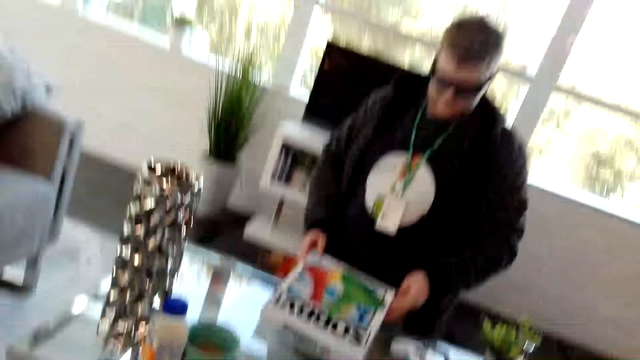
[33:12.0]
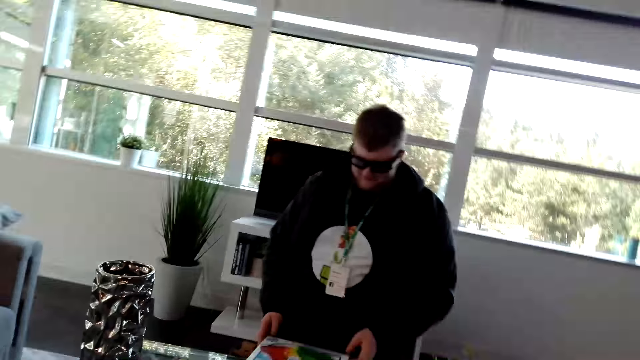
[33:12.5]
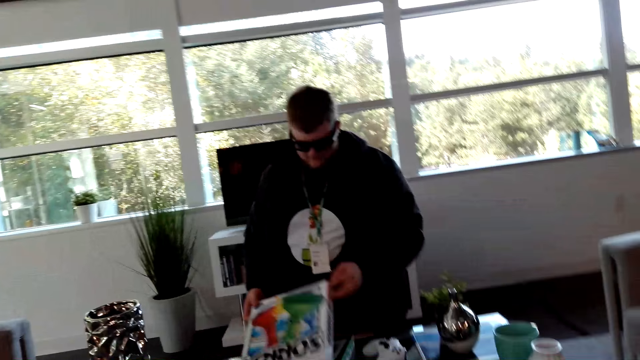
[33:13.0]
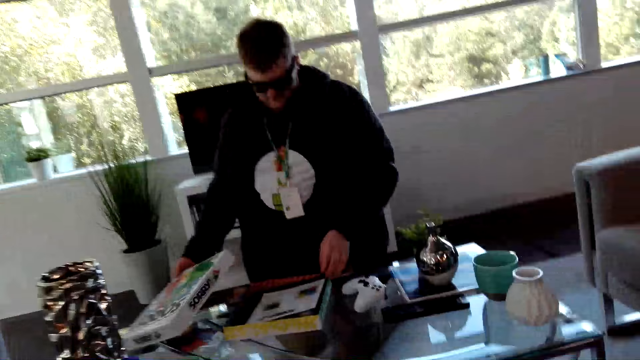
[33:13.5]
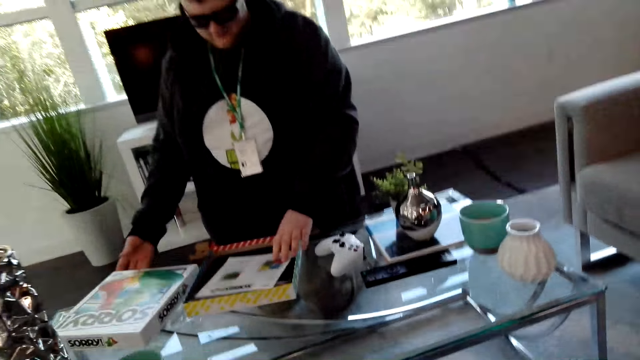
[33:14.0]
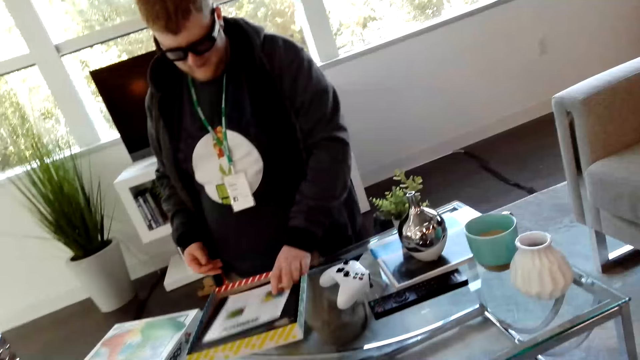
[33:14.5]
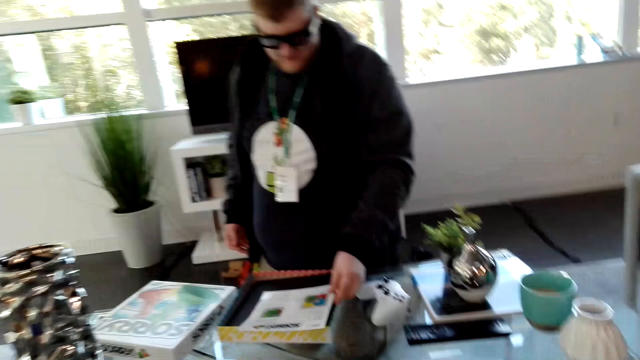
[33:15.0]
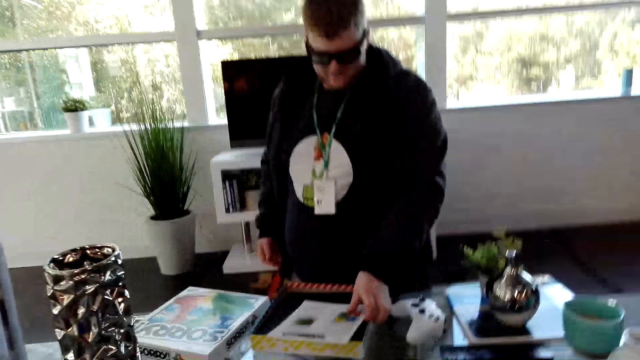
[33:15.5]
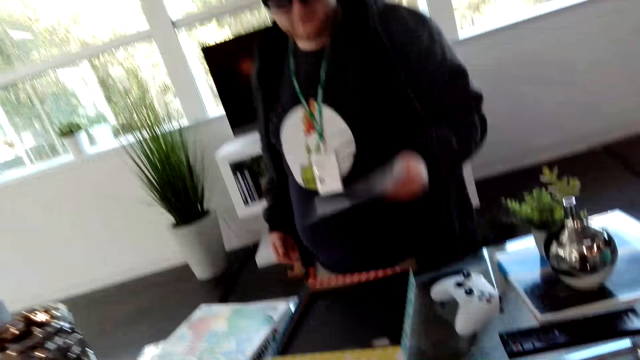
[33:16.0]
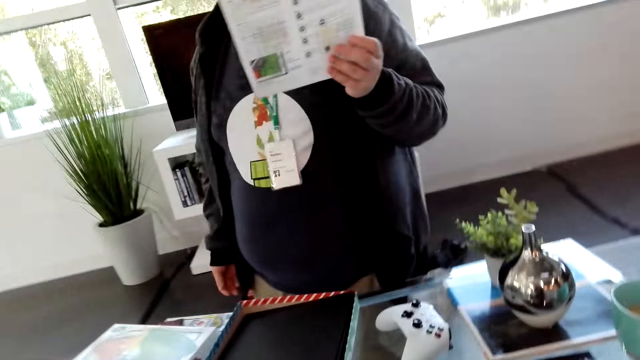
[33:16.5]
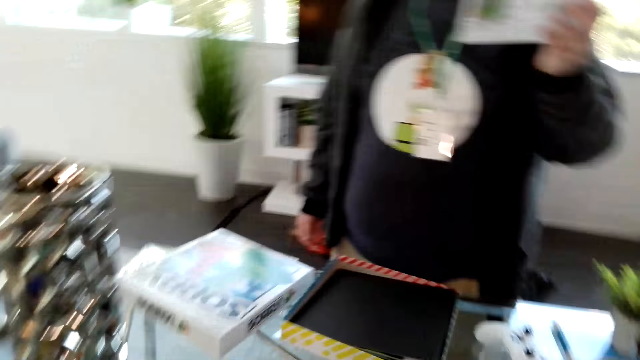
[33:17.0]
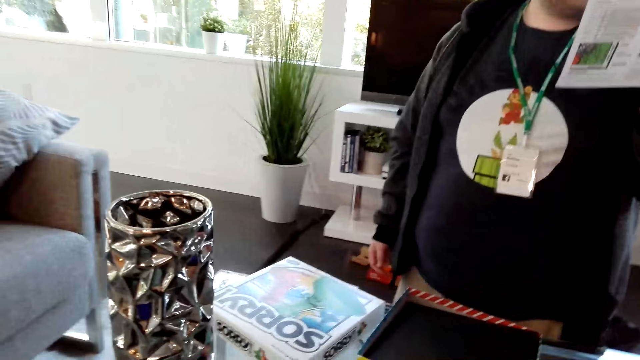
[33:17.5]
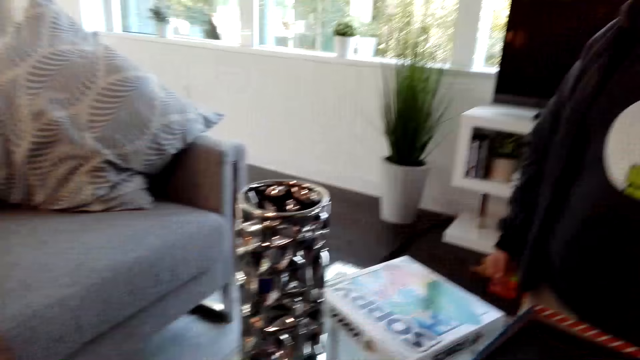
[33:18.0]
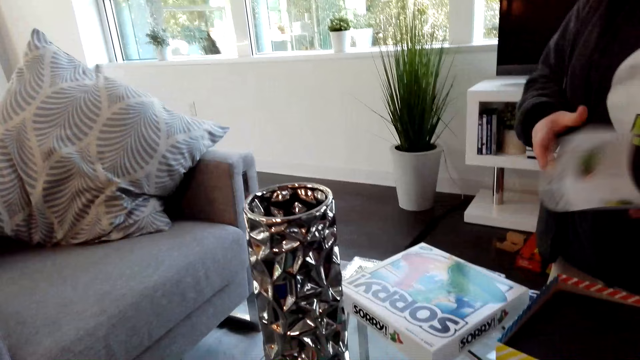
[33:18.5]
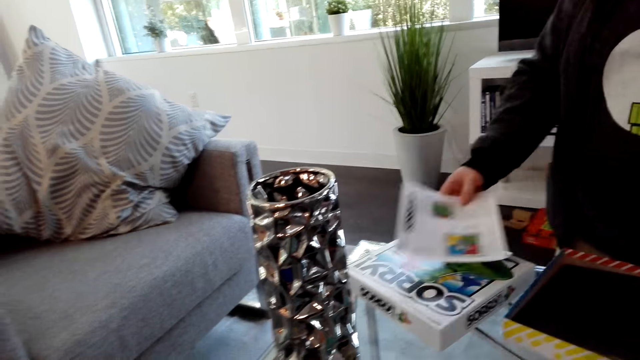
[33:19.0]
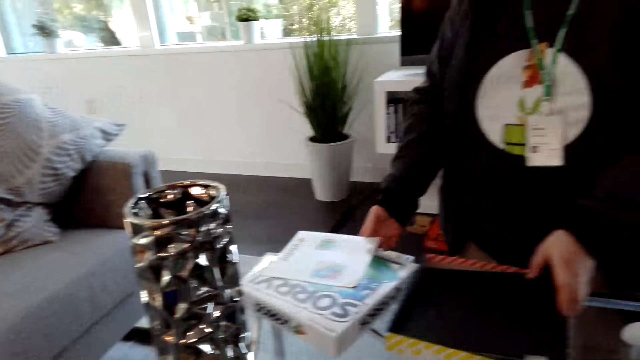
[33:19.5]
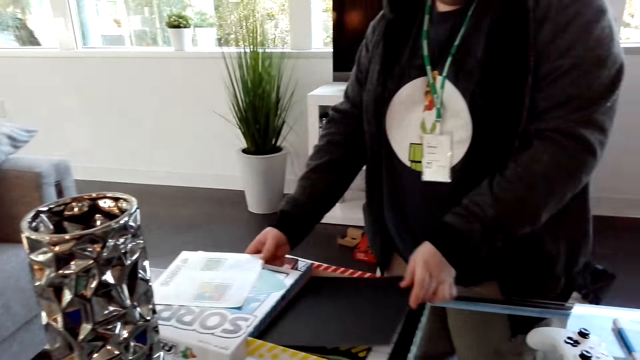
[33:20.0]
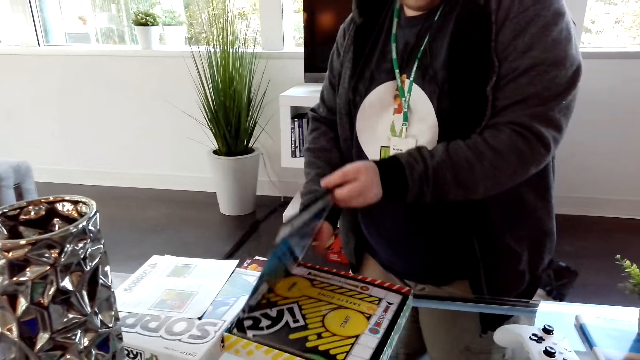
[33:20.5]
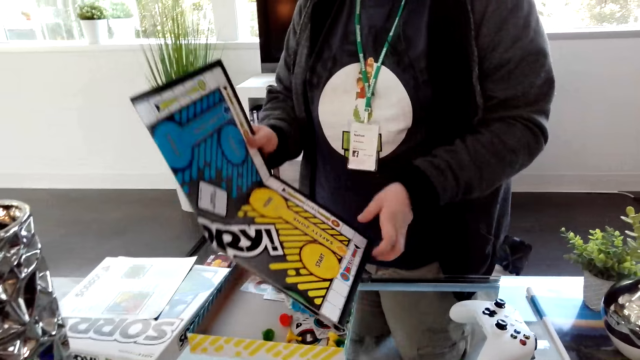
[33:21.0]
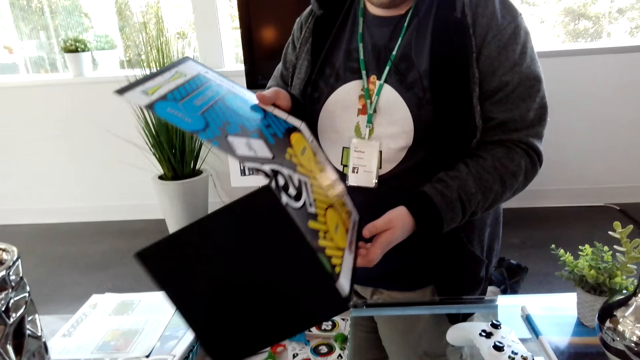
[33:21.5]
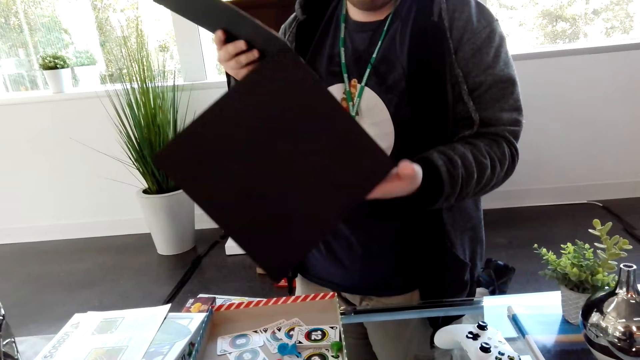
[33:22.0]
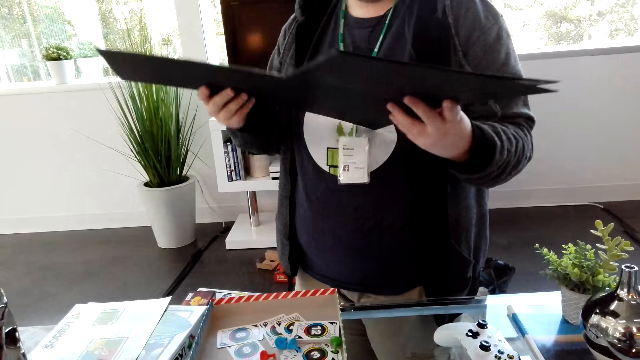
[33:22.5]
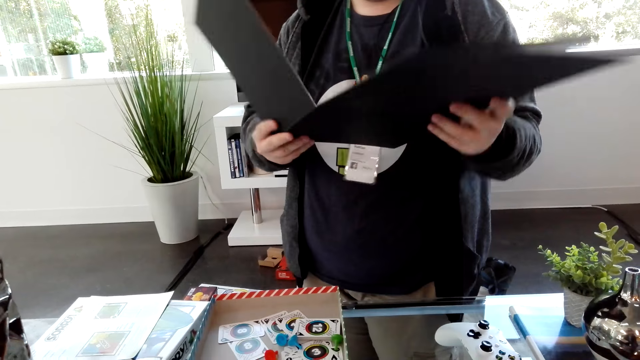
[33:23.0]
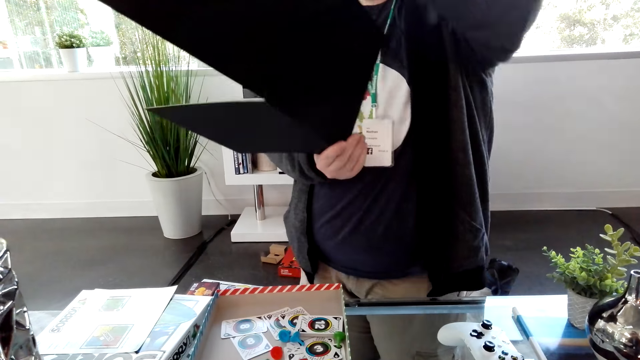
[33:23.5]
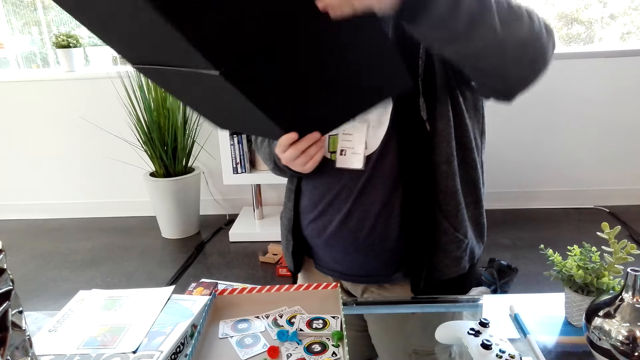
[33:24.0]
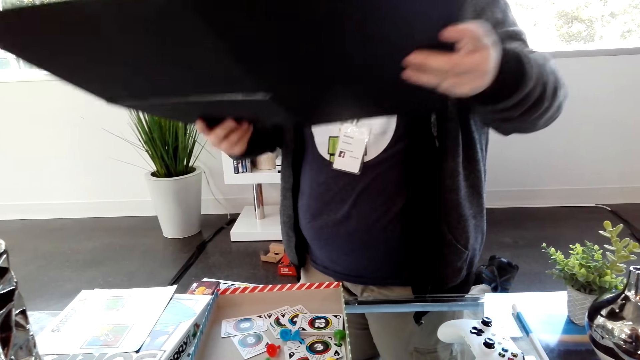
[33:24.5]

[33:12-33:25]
A man removes the board game cover from the box. The man places the cover on the table. He picks the instruction manual from the box, reads the instruction manual and holds the board game manual paper. He puts the instruction manual on top of the box cover. He unfolds the sorry board and dialogues with the camera wearer. The man picks up the game board.

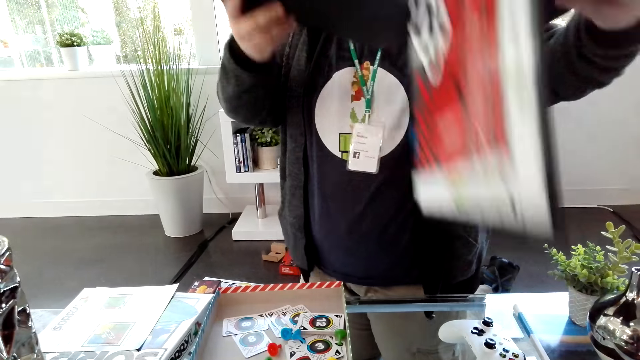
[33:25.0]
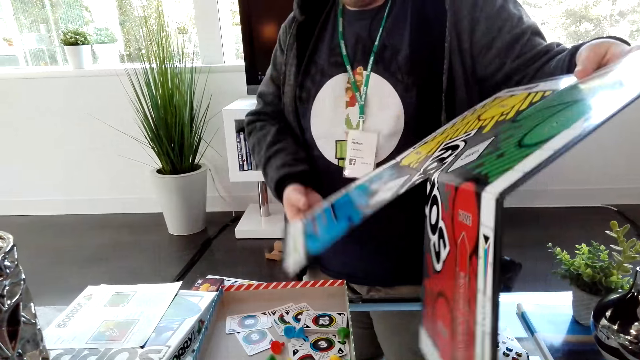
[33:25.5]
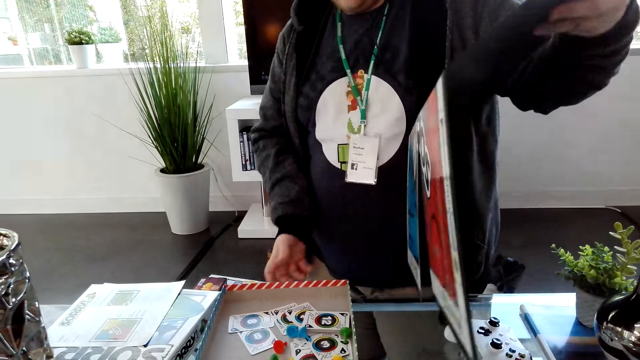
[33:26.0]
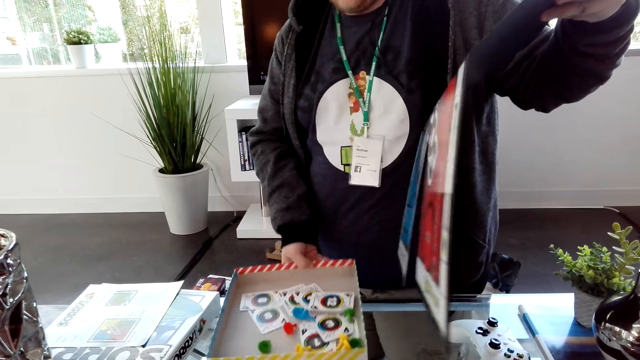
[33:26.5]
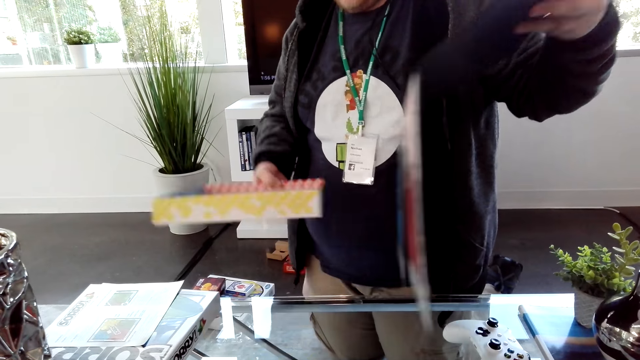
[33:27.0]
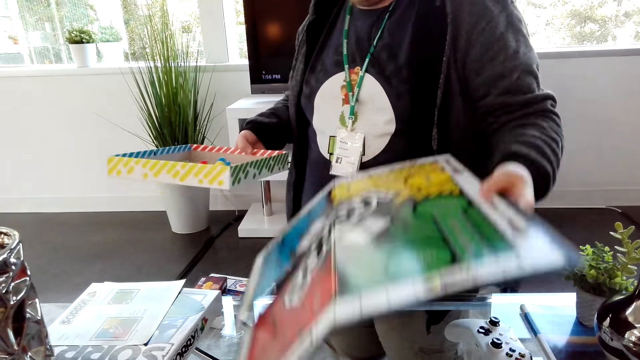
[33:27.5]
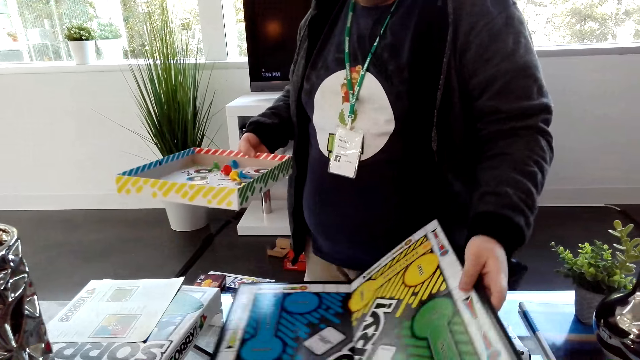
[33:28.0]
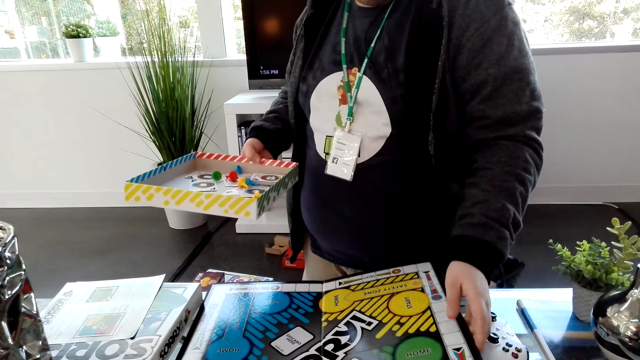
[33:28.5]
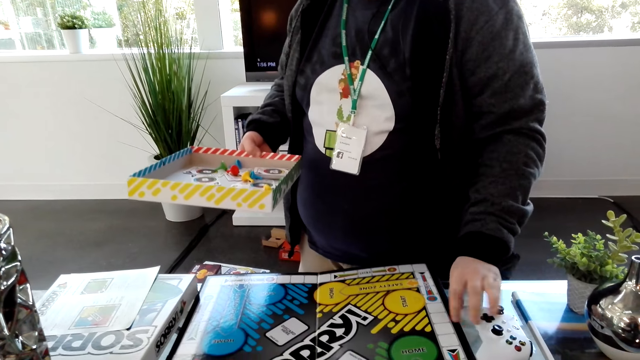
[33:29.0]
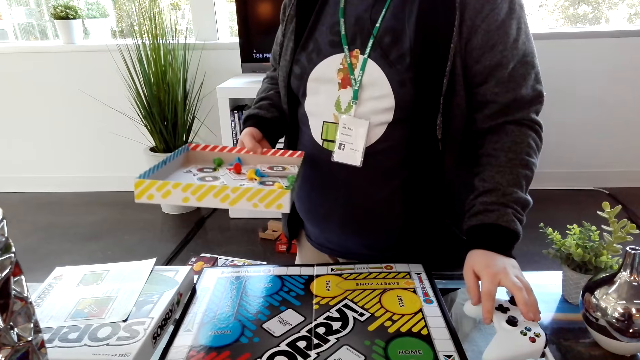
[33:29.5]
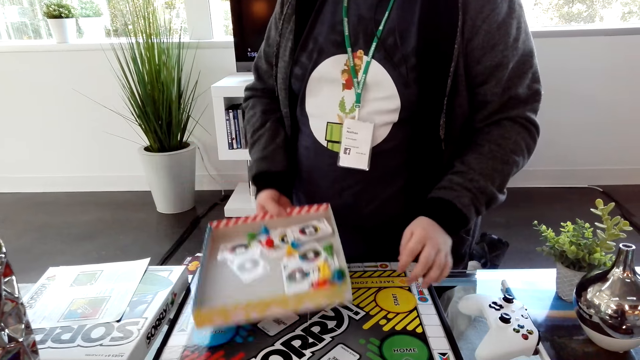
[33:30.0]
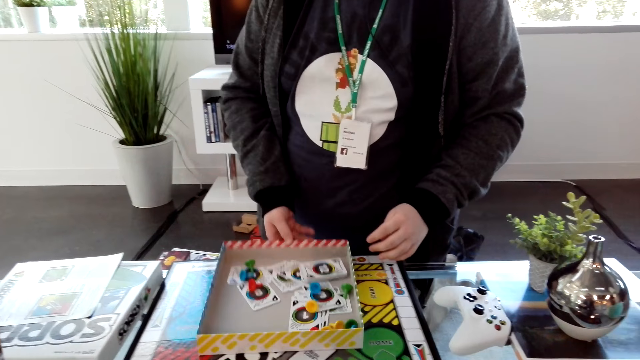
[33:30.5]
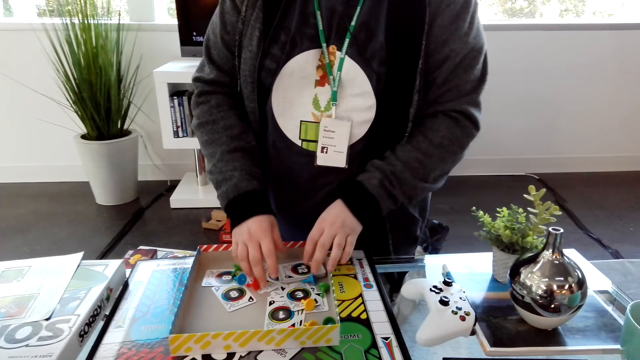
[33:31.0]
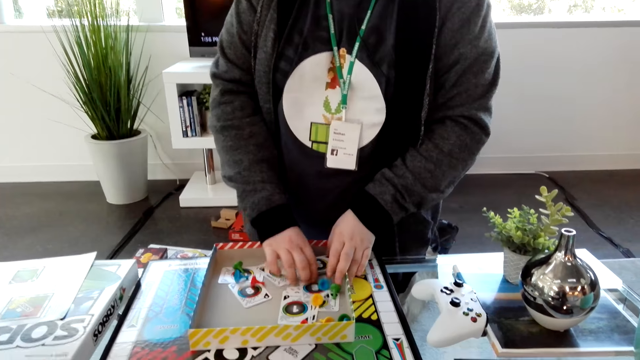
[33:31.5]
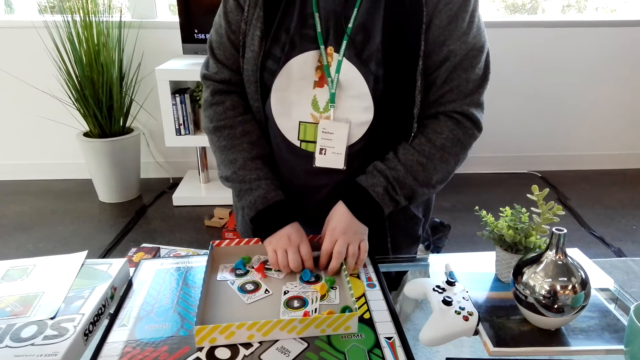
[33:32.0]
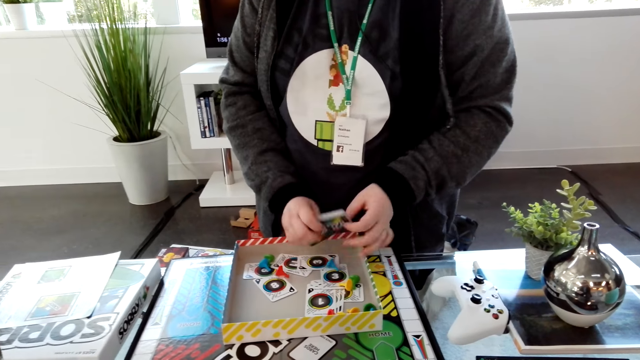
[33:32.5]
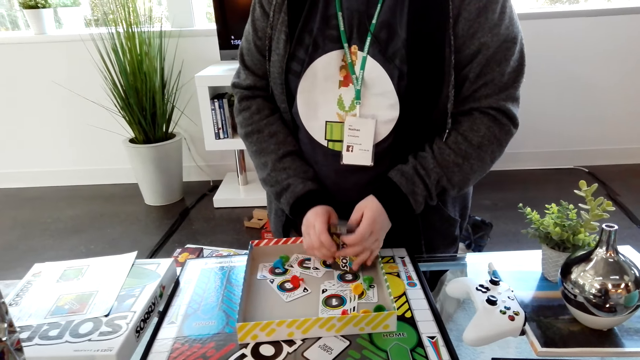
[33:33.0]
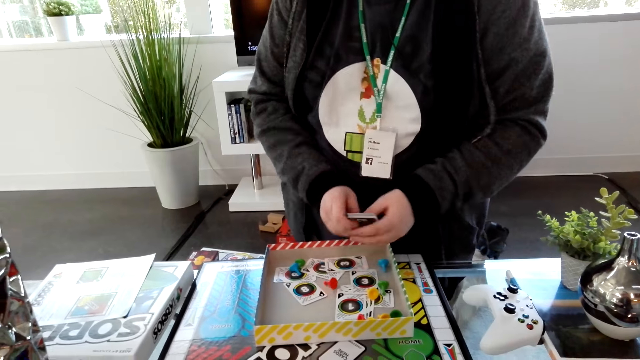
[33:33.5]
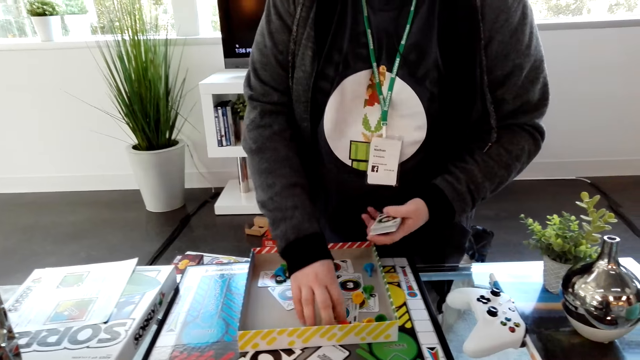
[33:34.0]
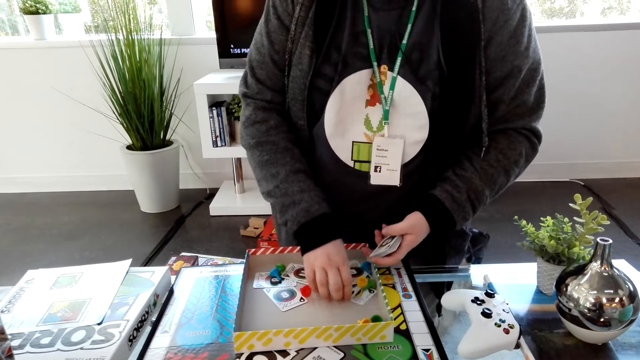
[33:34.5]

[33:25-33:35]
A man picks the box from the table. The man places the sorry board on the table. He places the box on the table. He picks up the cards in the box.
